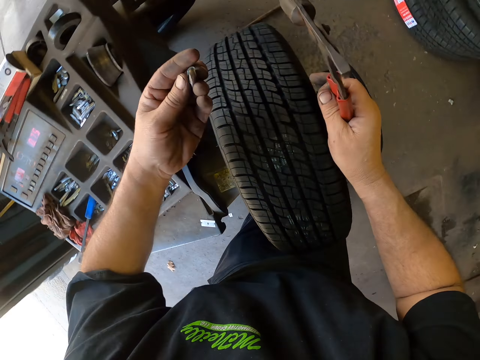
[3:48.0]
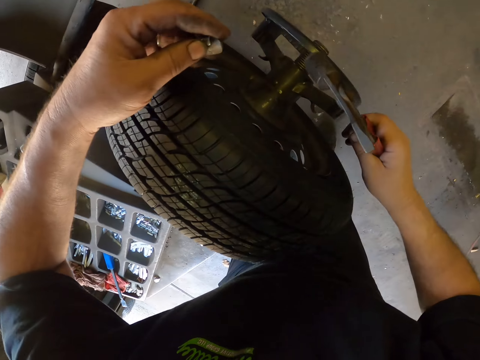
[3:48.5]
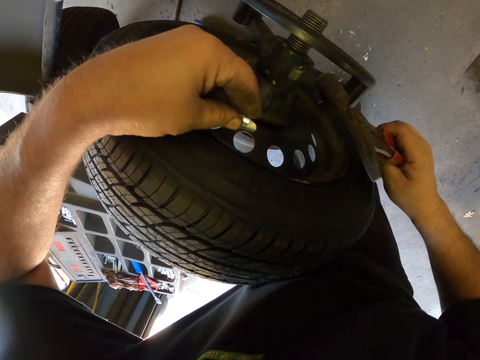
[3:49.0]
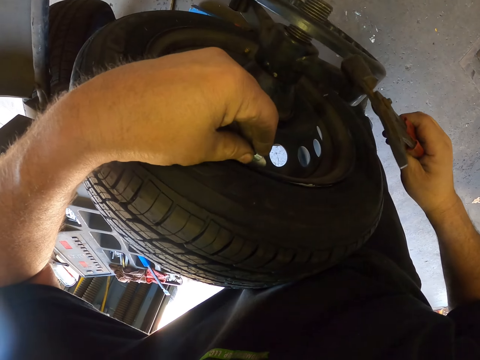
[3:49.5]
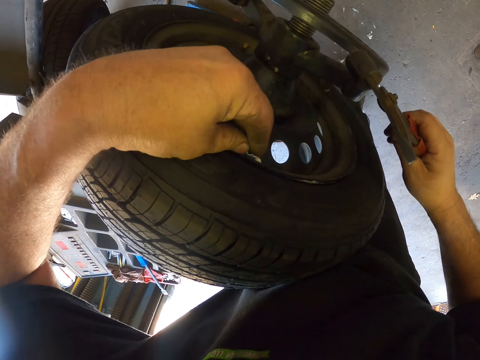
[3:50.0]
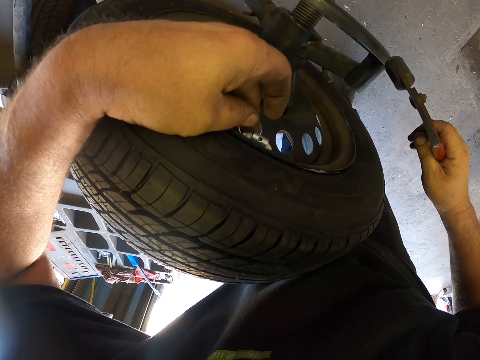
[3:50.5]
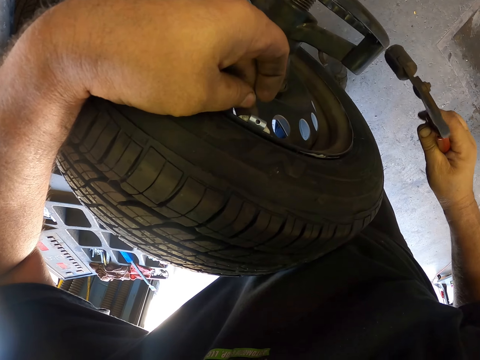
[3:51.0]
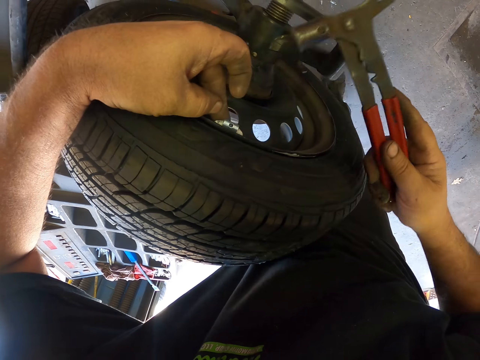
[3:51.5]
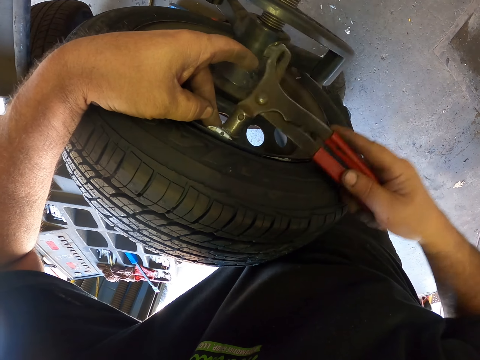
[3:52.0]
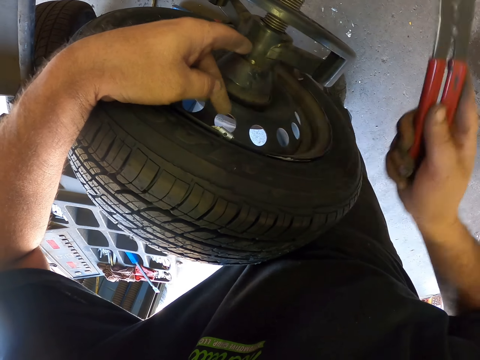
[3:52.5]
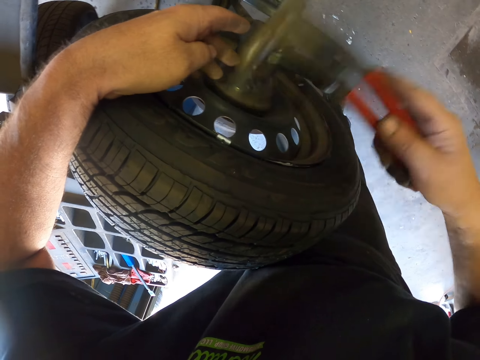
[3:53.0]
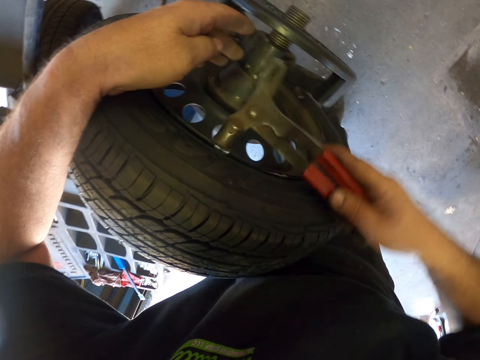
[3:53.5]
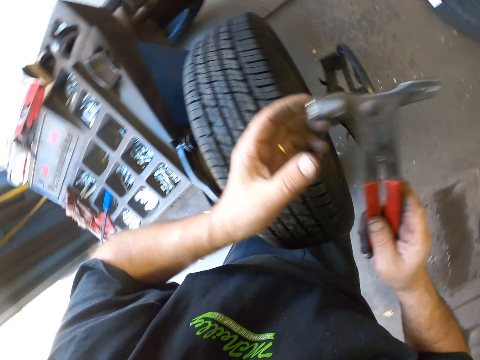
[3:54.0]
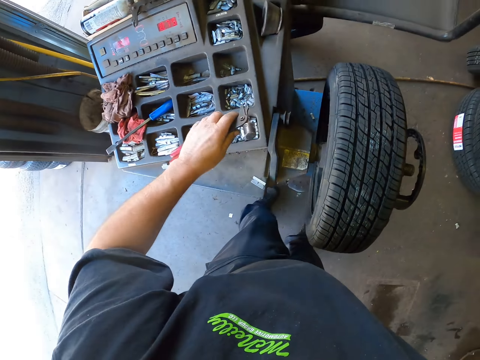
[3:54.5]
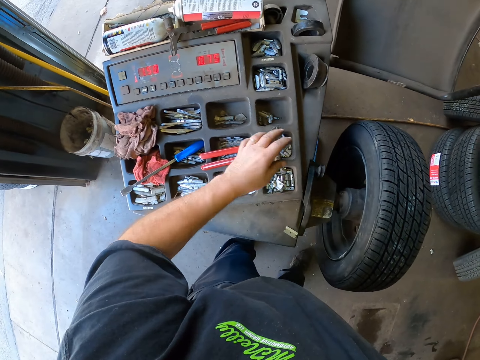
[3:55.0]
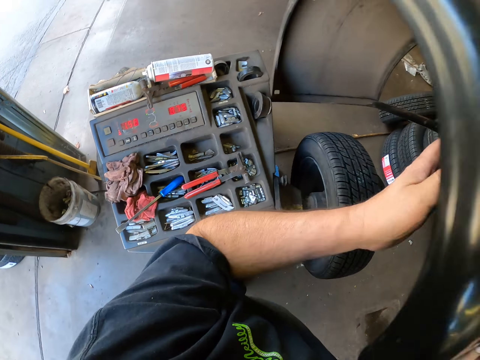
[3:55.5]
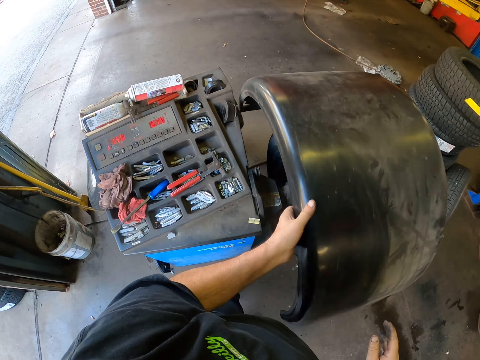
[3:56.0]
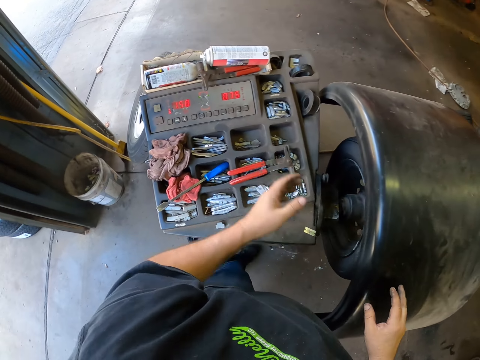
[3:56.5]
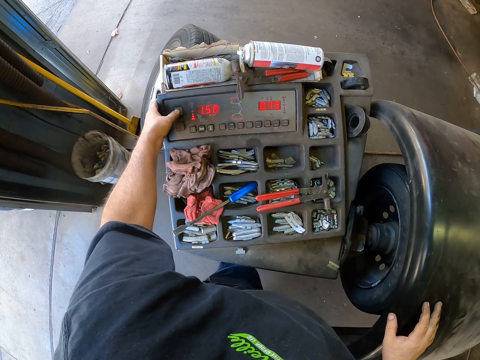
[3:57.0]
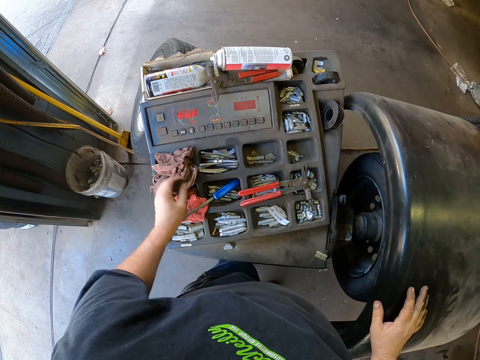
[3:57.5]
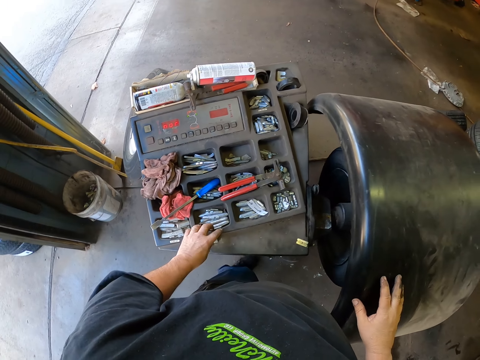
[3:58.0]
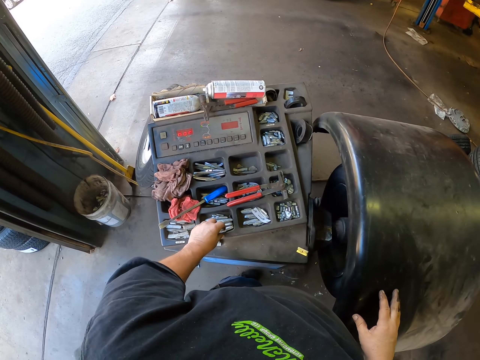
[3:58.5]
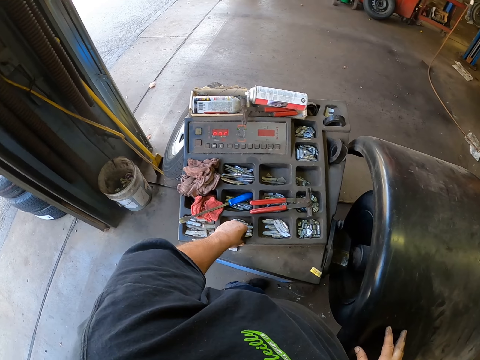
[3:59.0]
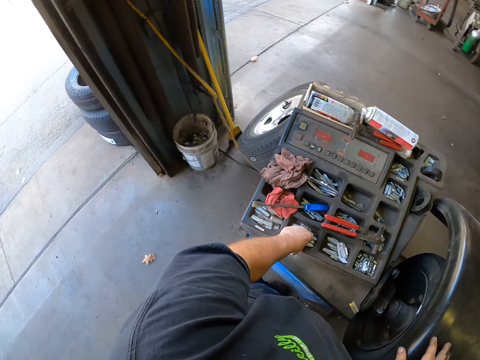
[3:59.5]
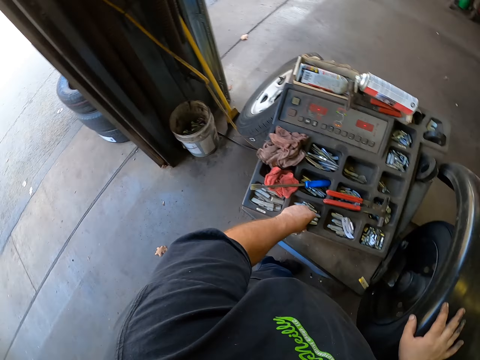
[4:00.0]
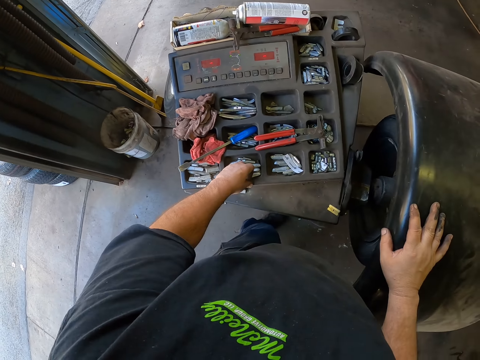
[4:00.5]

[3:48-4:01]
The camera wearer puts the clip on the rim. They hit the clip with the hammer. They take the hammer from the right hand and put the hammer on the toolkit. They lower the wheel cover. They operate the machine and touch the clips.

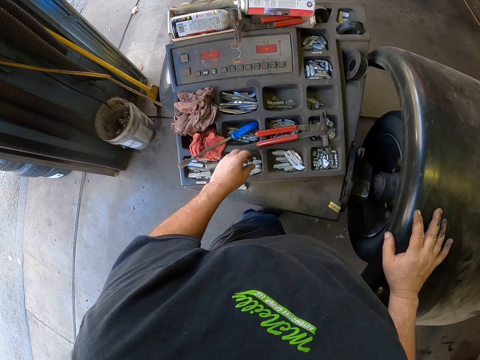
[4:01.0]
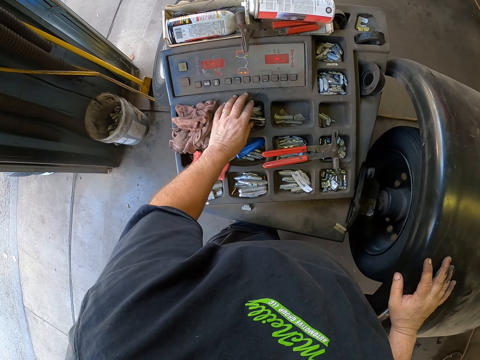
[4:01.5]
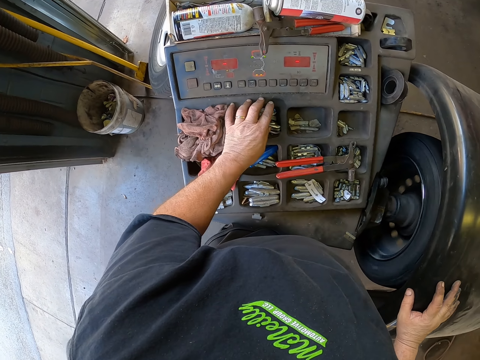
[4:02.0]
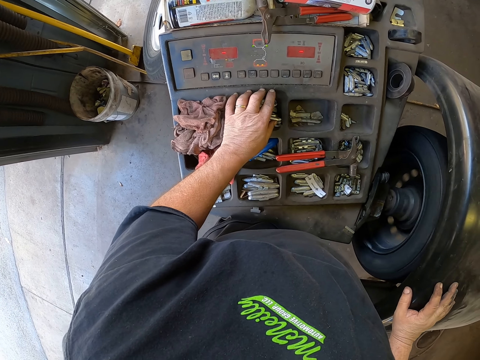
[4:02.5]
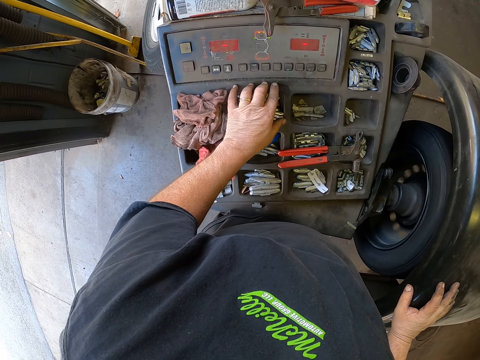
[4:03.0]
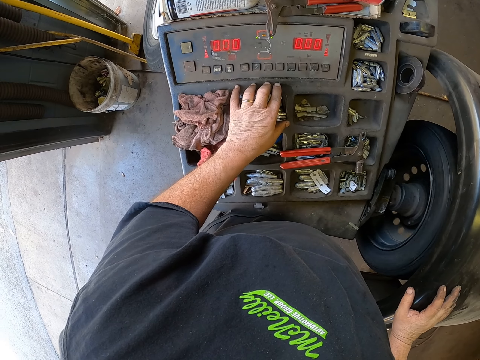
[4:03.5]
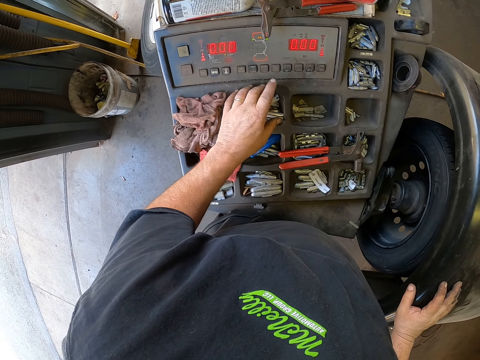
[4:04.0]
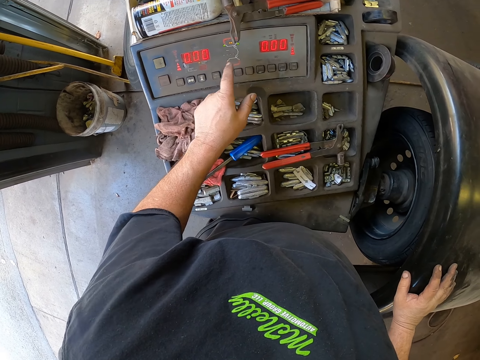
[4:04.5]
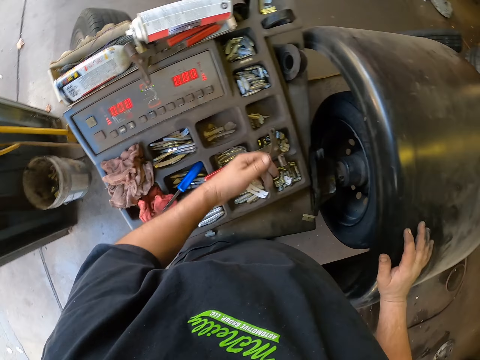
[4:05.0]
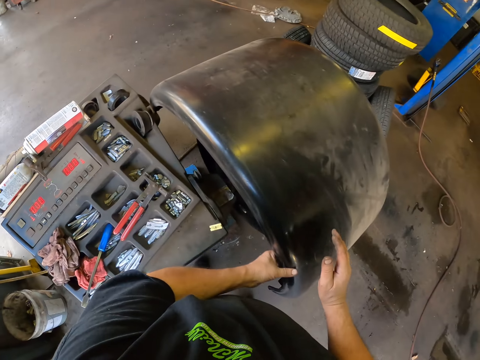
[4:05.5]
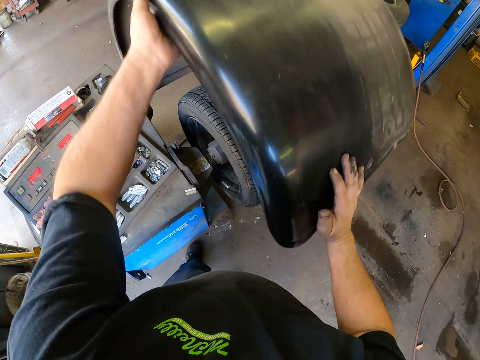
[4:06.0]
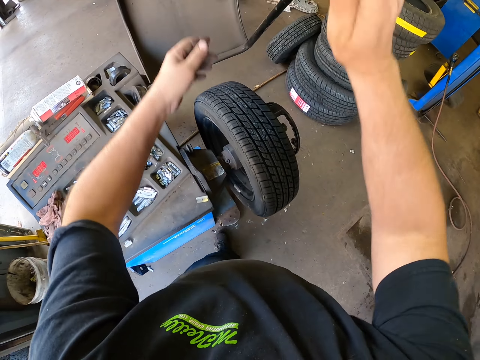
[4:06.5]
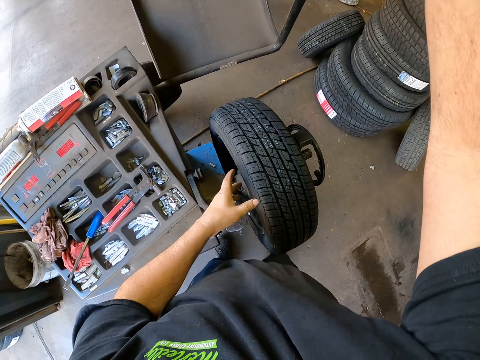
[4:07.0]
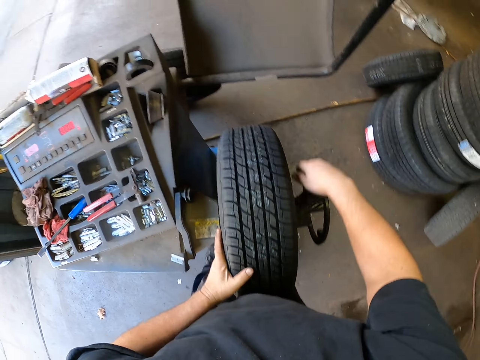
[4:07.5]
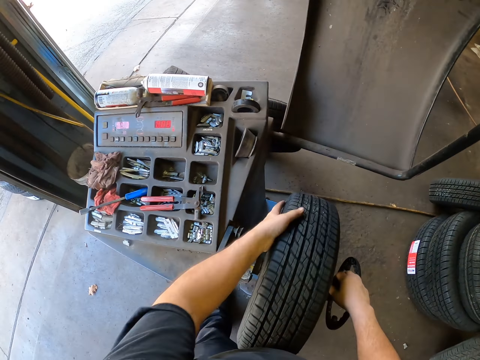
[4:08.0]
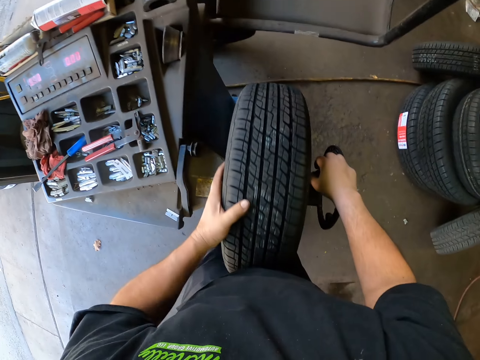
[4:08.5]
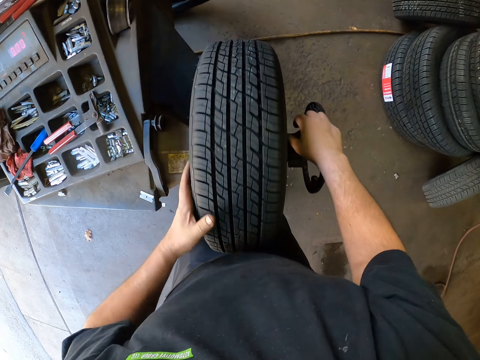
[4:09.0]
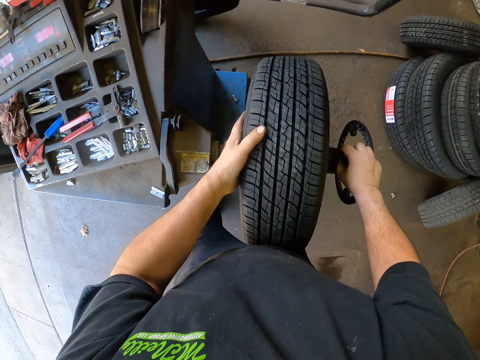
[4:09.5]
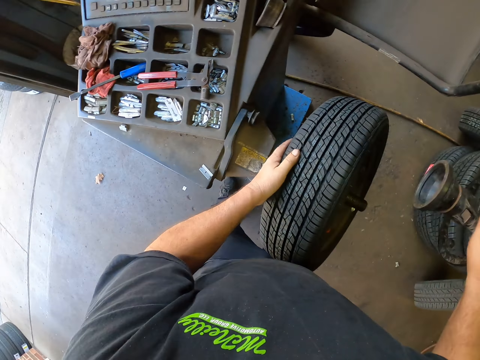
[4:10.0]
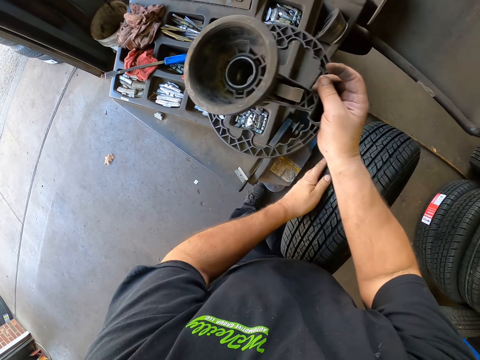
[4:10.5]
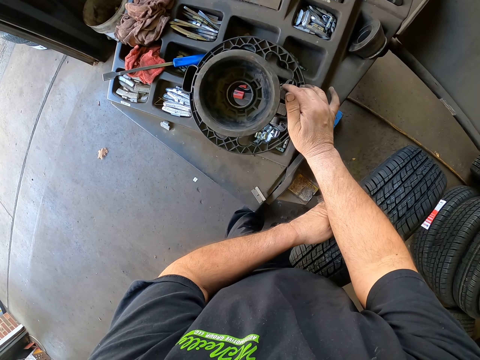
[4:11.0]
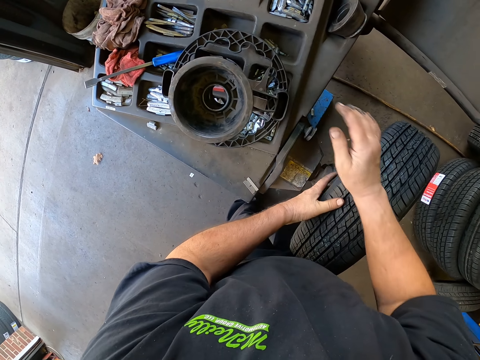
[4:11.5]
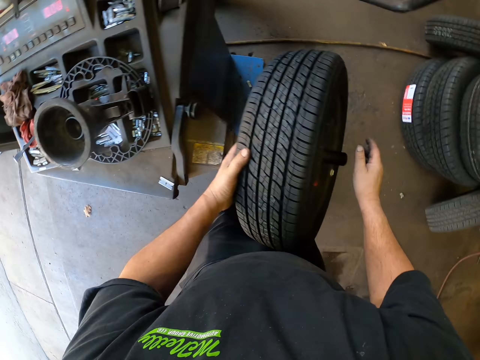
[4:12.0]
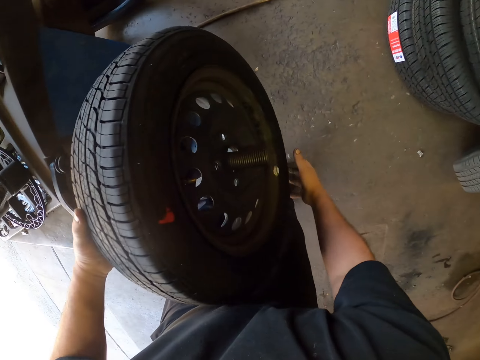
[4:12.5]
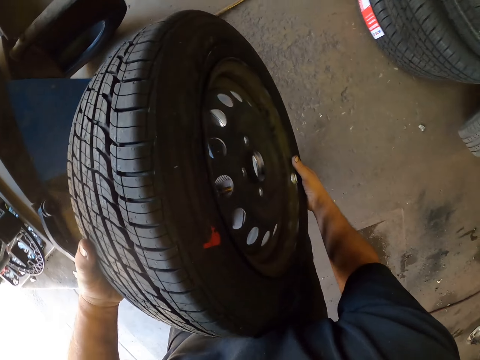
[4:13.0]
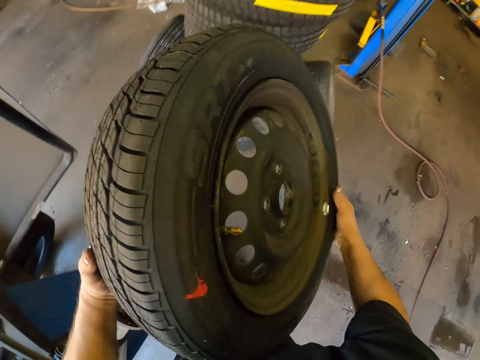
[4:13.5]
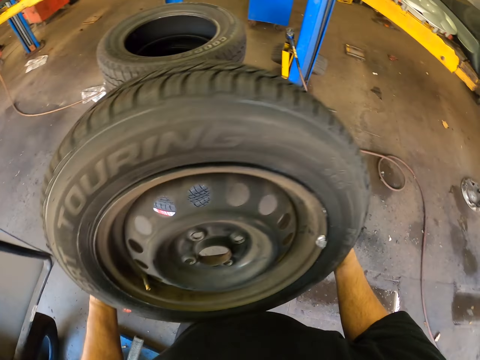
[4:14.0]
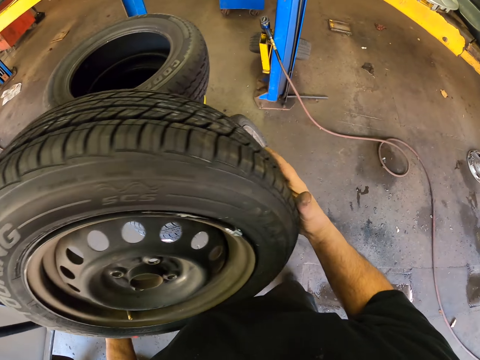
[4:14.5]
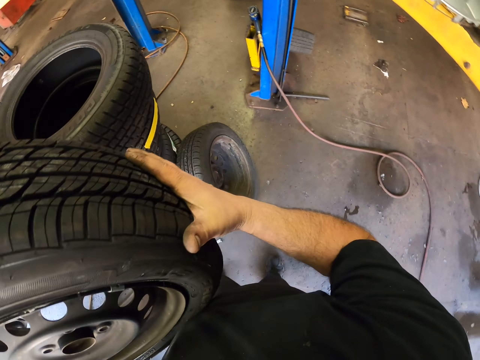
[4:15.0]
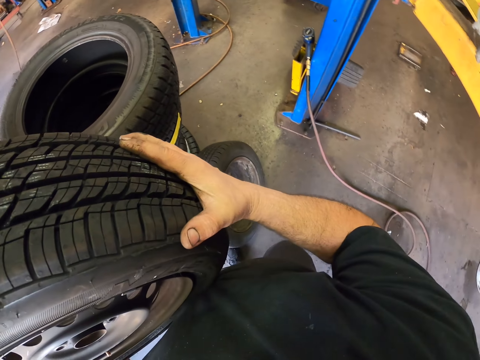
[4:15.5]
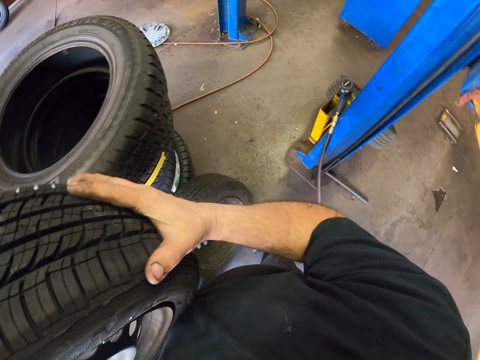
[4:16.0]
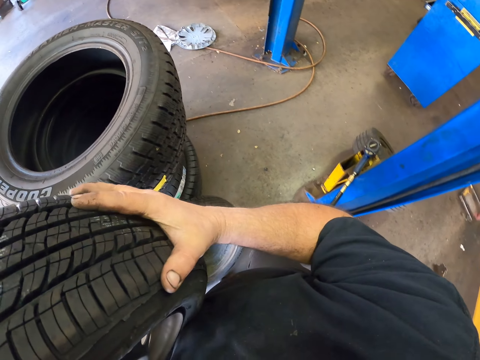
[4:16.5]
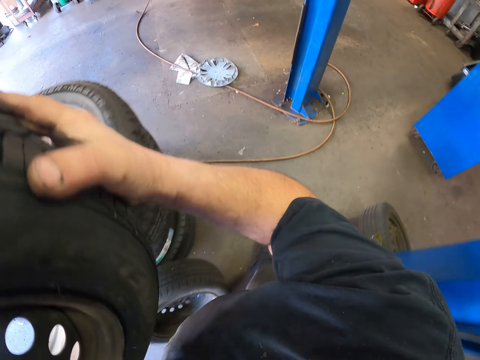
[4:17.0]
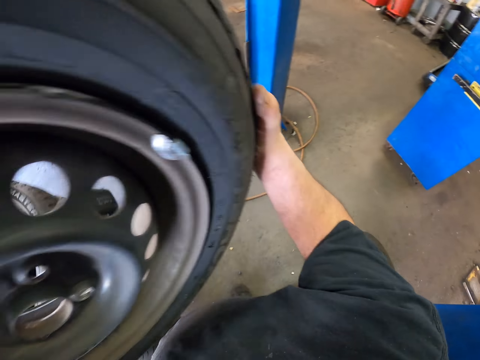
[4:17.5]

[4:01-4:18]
The camera wearer touches the machine. They move the hands on the machine. They lift the wheel cover and hold the wheel. They loosen the wheel from the balancing machine. They turn the wheel. They remove the star ring and put the star ring on the toolkit. They remove the wheel from the balancing machine and carry the wheel. They walk around the garage.
